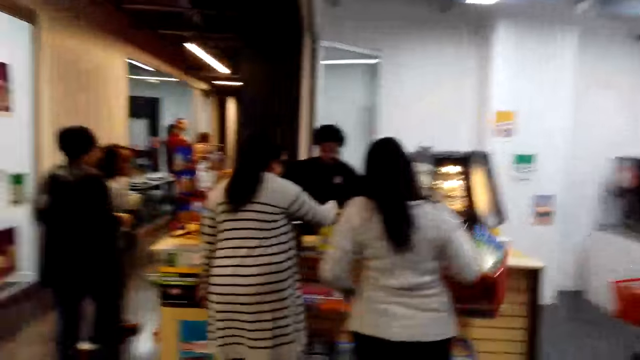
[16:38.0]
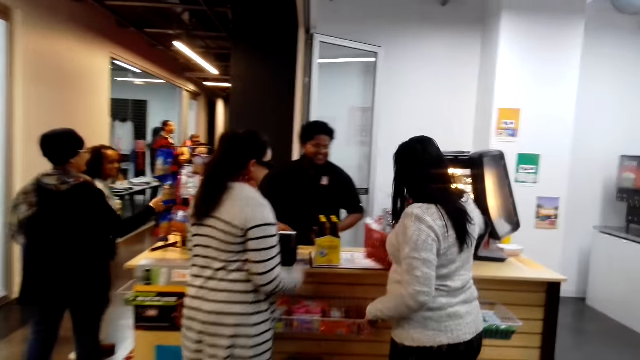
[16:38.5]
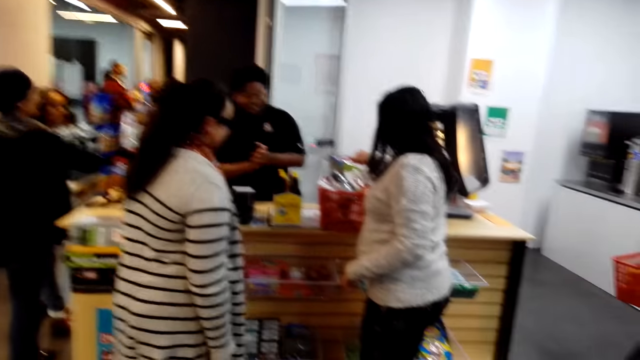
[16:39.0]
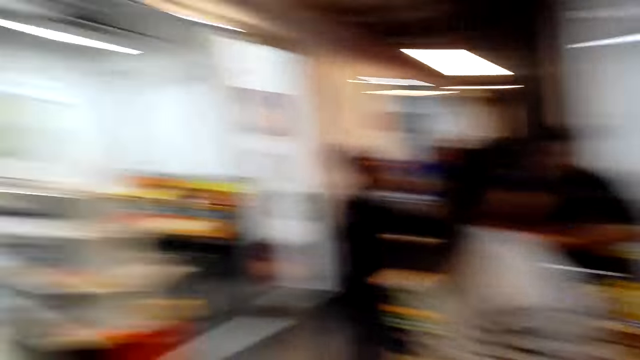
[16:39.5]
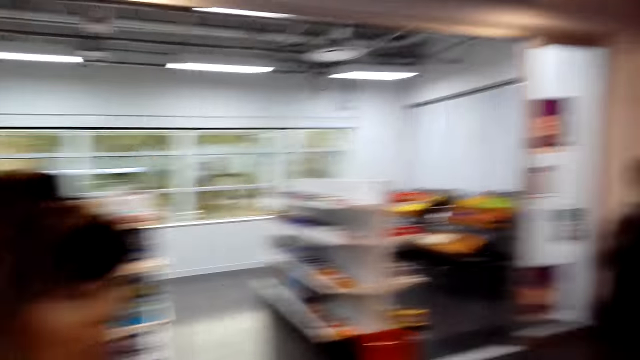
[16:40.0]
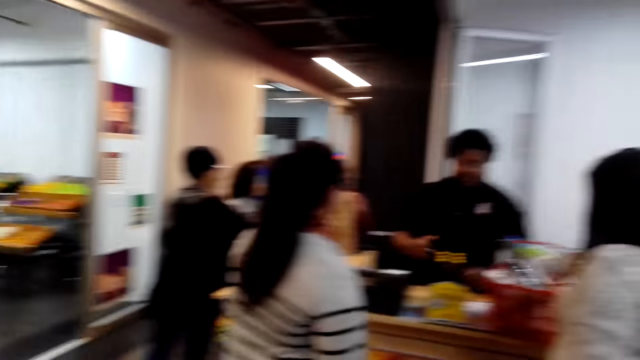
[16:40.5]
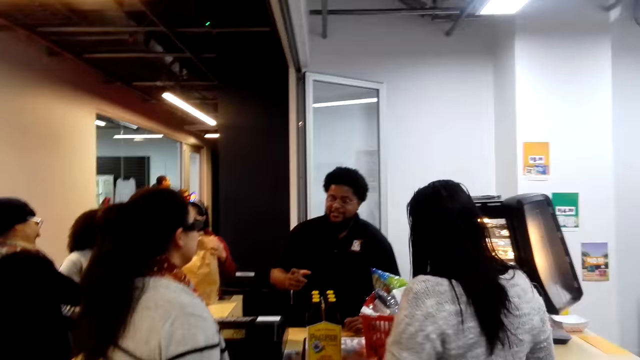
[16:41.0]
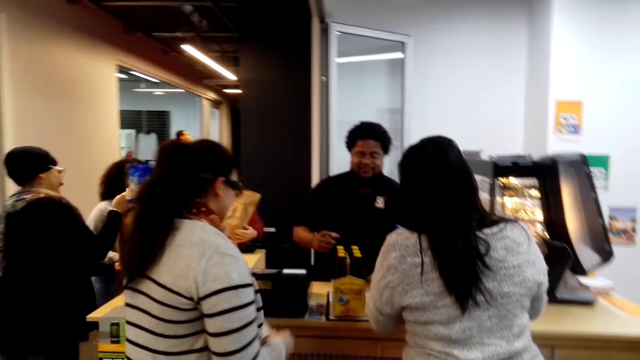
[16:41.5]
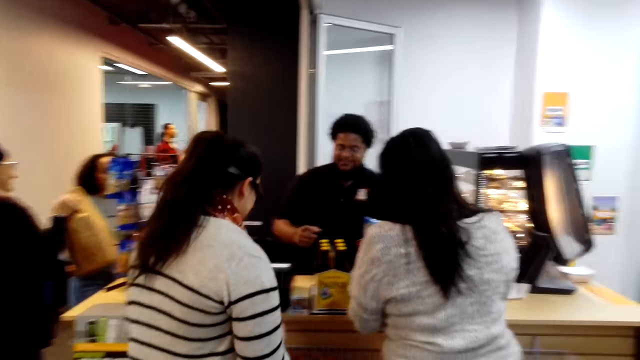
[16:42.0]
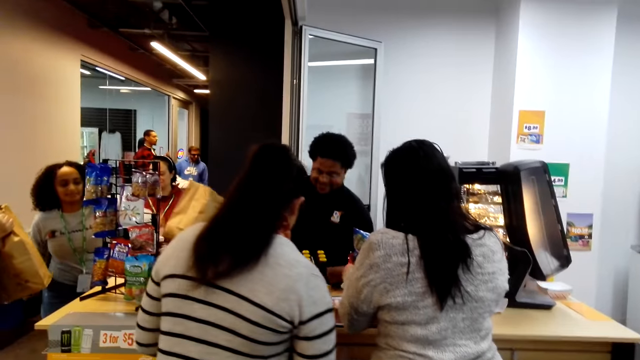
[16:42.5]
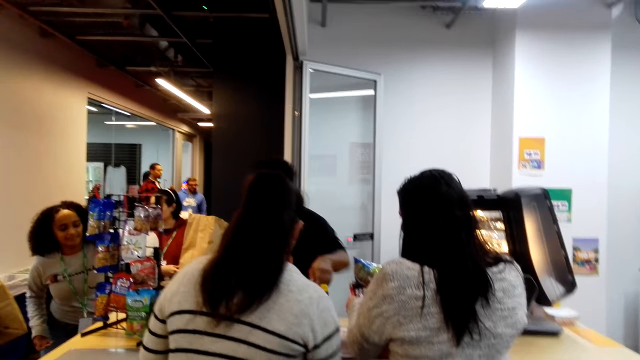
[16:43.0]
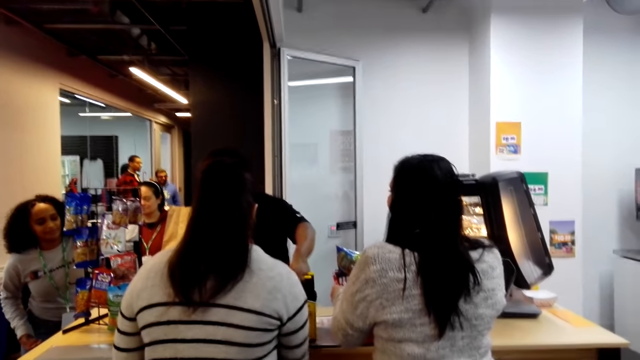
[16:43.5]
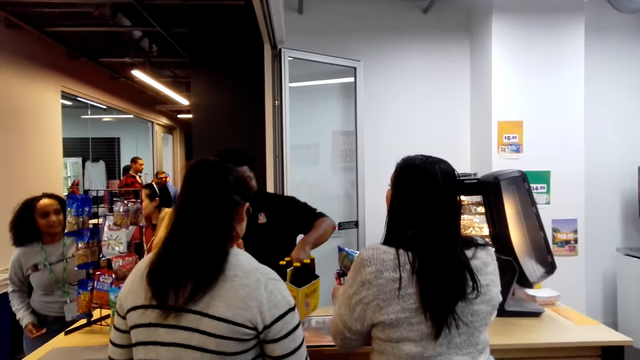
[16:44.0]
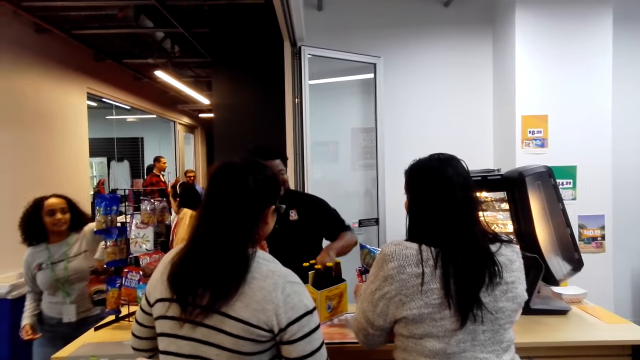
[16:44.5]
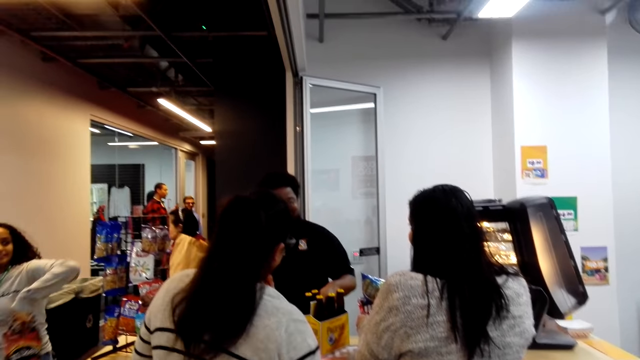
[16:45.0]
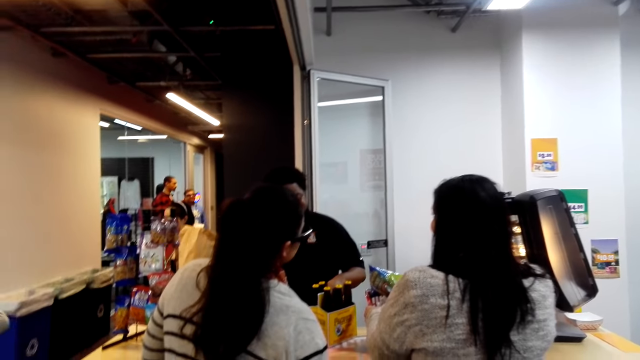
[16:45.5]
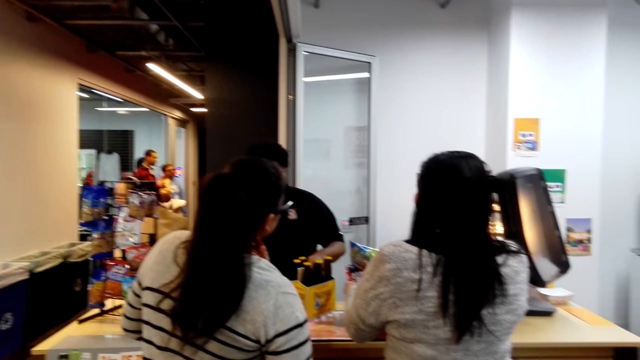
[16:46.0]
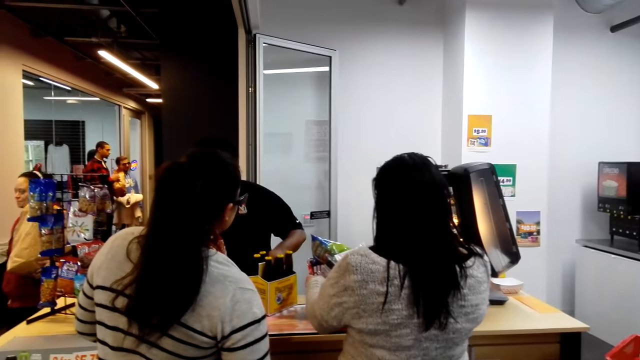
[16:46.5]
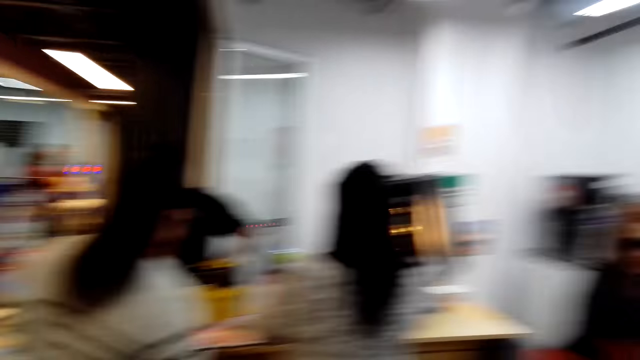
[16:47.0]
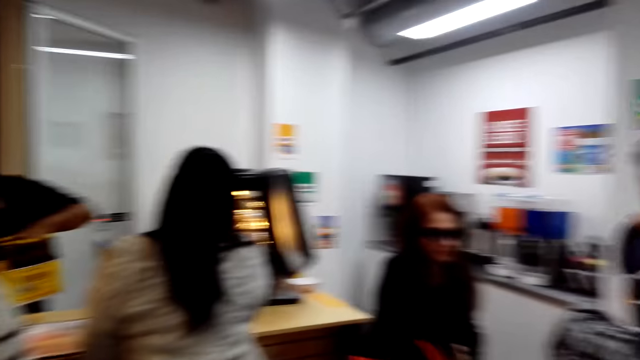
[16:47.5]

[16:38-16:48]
A person places a basket on the counter. A second person interacts with a third person. A fourth person holds a shopping bag. The second person holds the drinks. A fifth person picks up drinks.

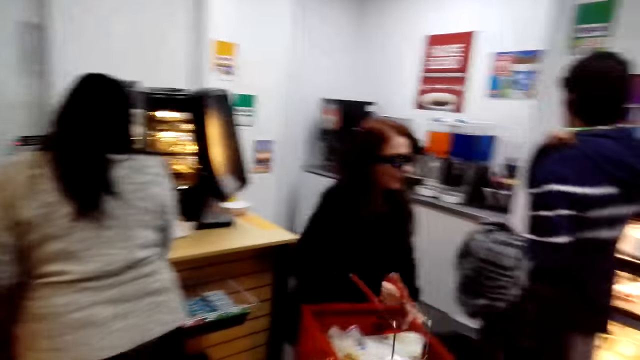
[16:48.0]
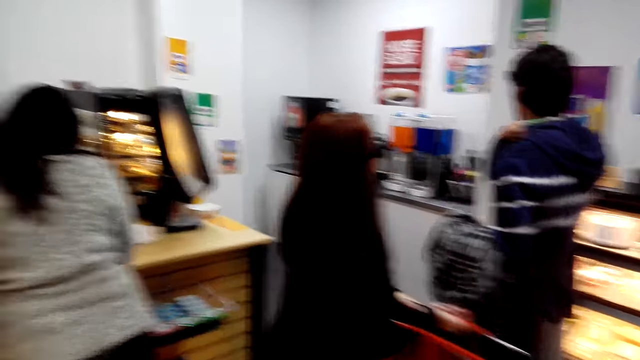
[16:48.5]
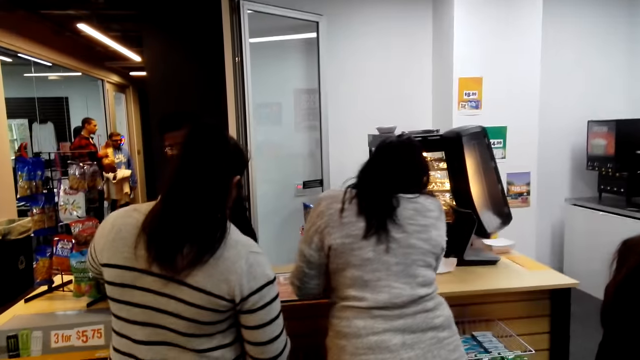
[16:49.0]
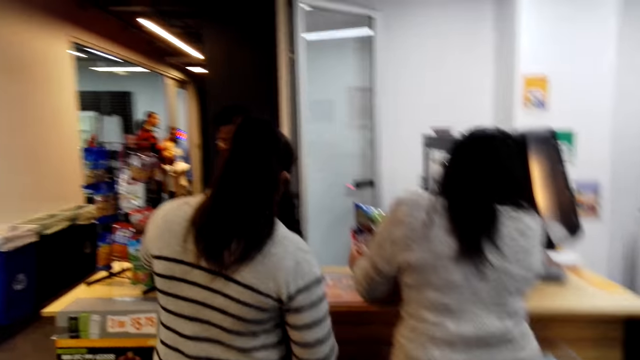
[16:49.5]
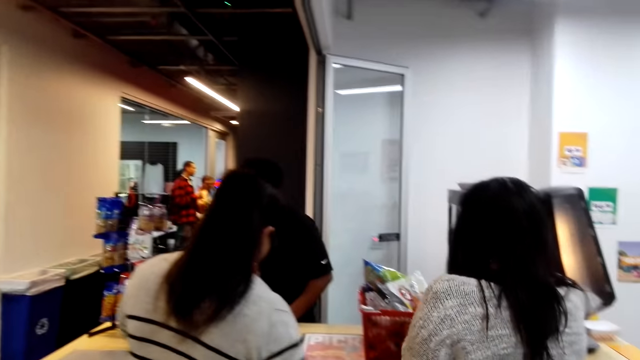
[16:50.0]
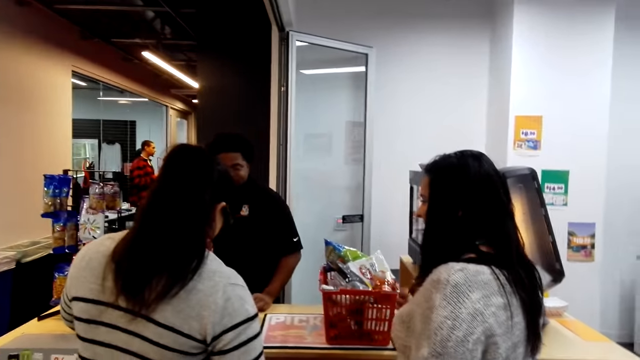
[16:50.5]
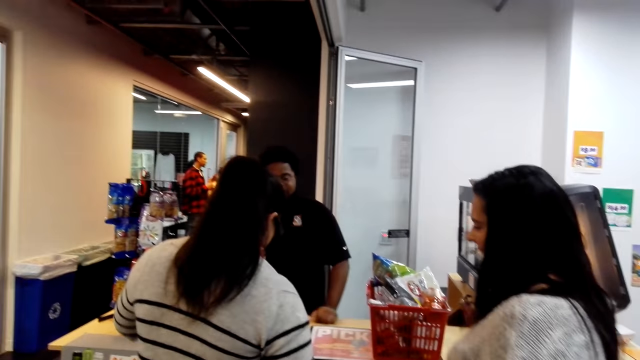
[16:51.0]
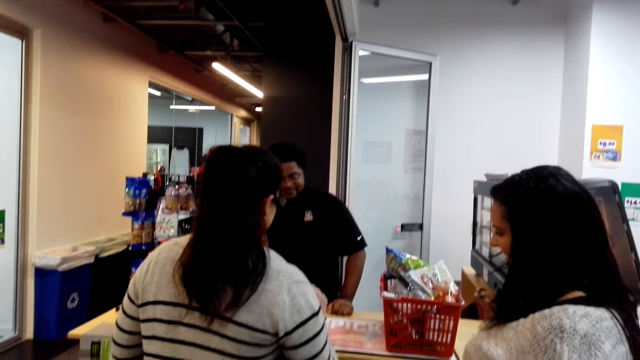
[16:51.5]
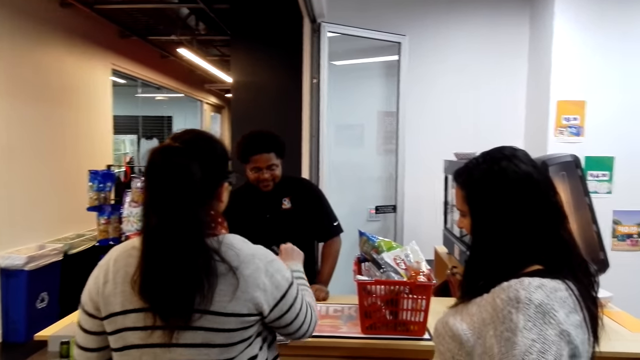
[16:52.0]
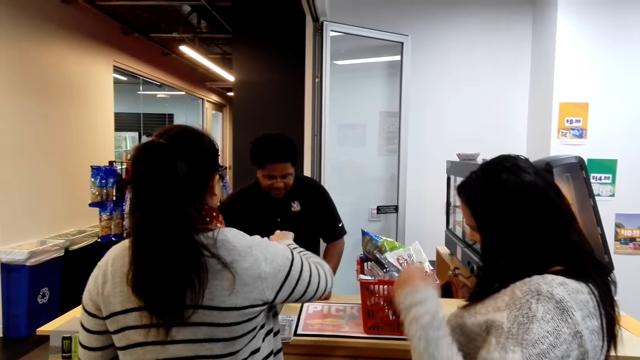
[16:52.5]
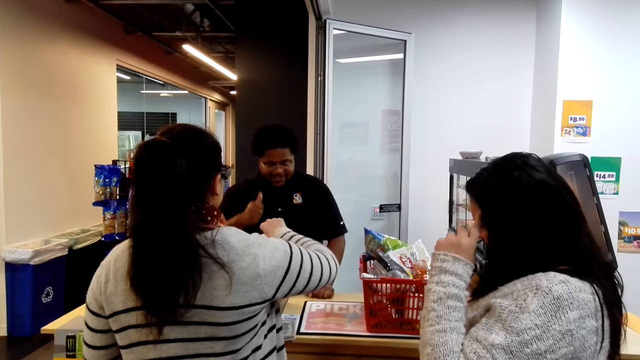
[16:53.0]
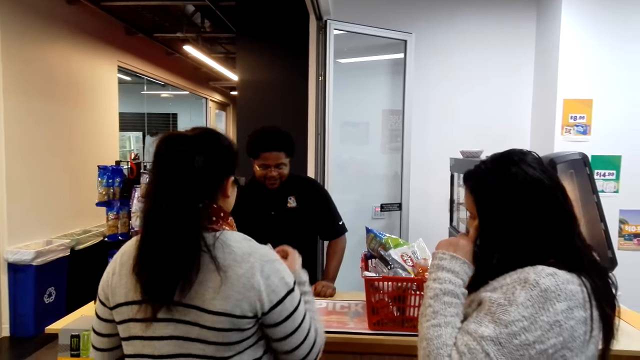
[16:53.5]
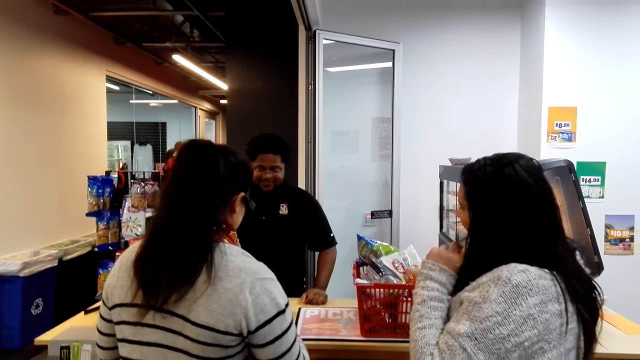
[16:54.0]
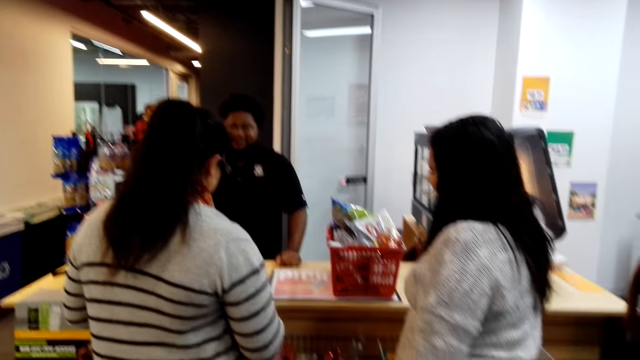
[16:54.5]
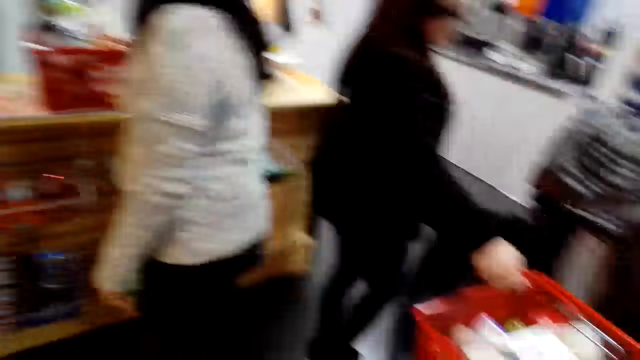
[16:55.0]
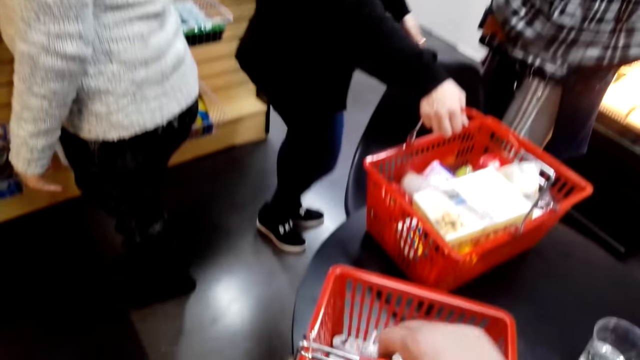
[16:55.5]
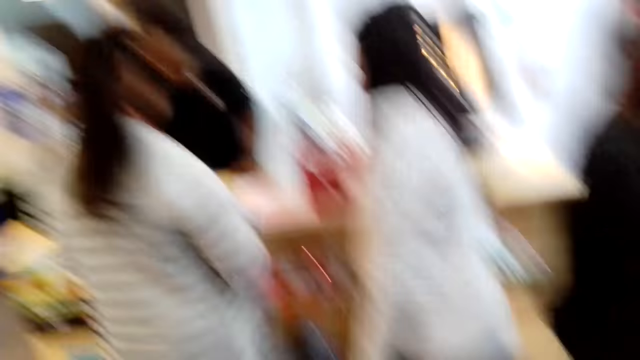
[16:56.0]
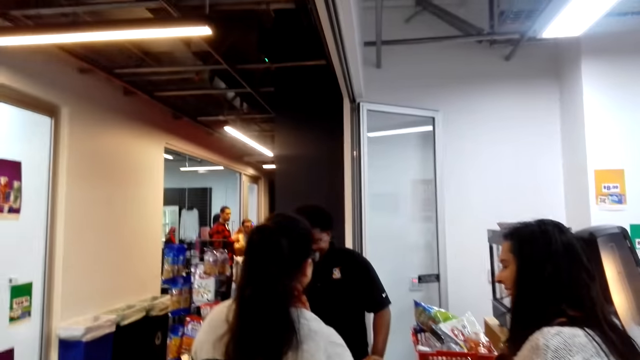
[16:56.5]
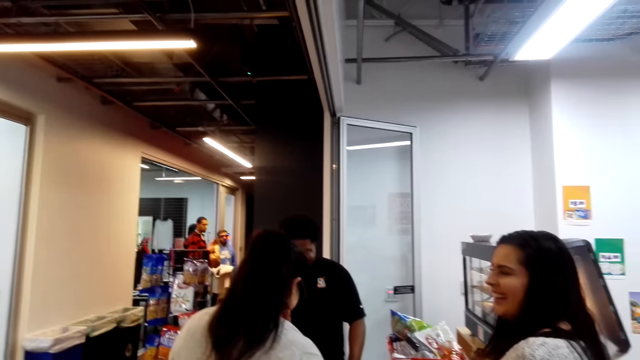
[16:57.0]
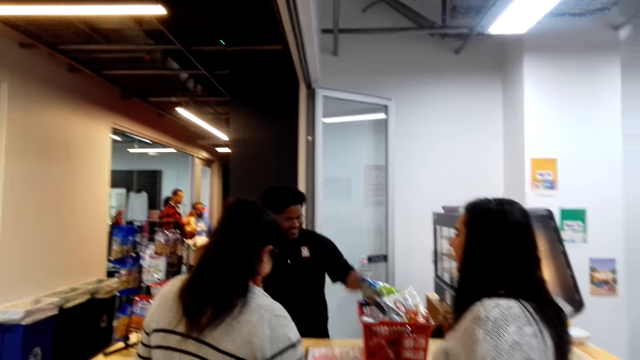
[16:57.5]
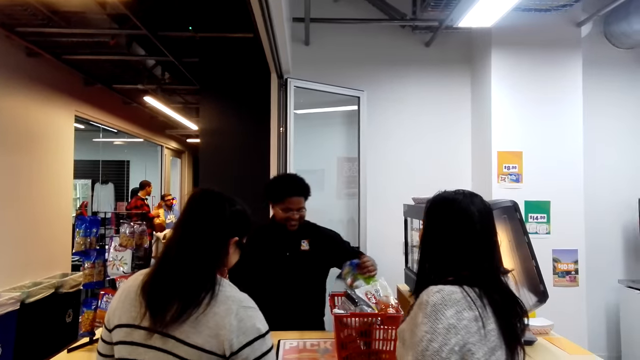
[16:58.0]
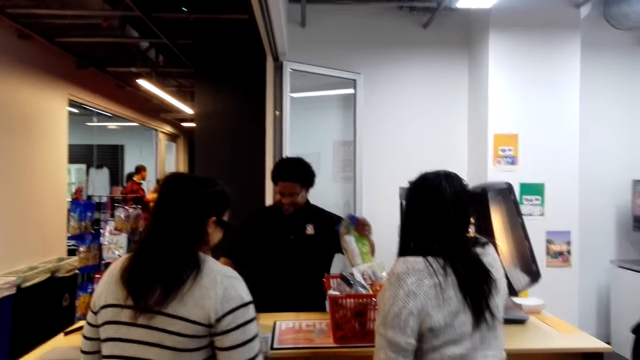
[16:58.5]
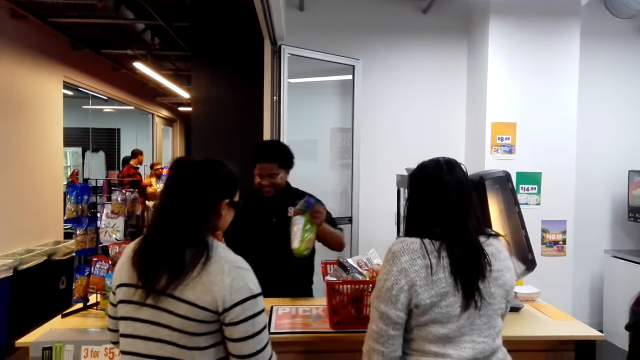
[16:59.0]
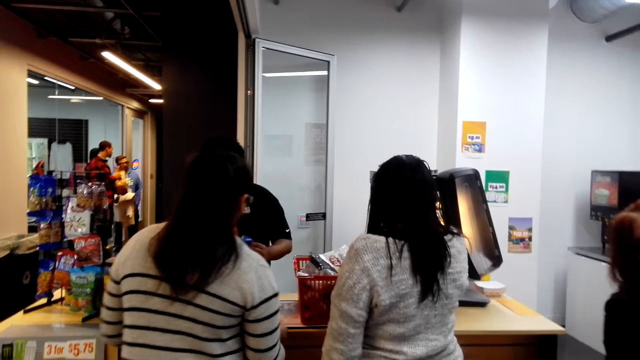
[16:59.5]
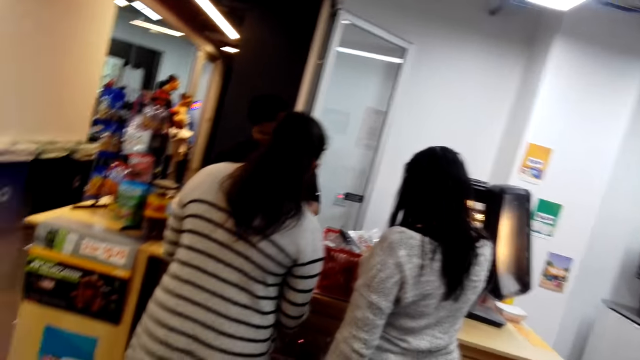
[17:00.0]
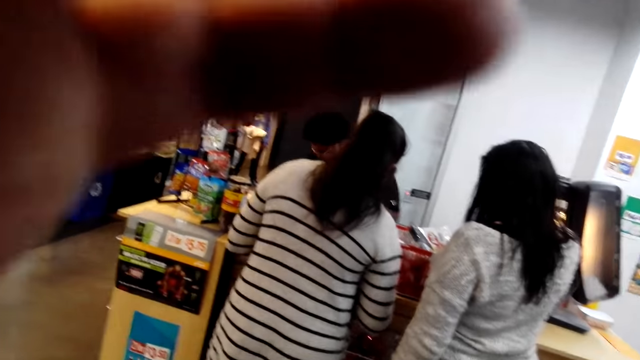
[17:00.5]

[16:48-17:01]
A person walks. A second person interacts with a third person. The first person puts a basket on the table. The third person scans items in the basket.
